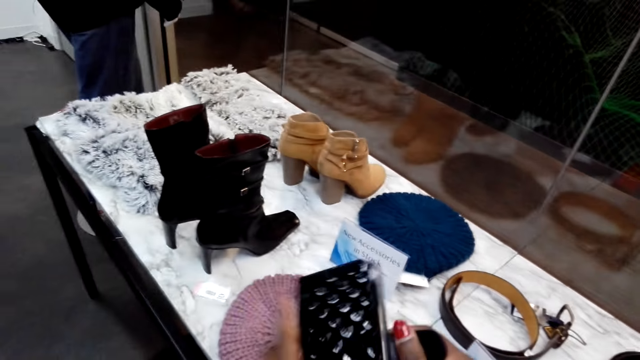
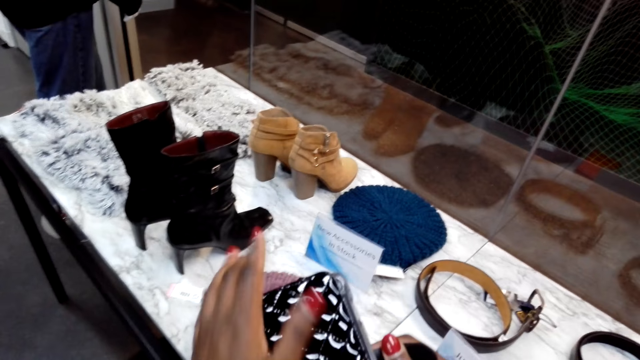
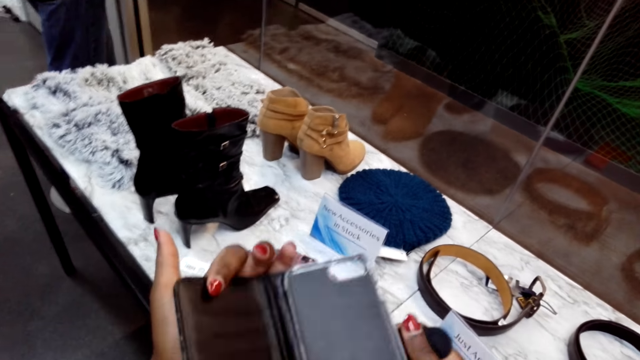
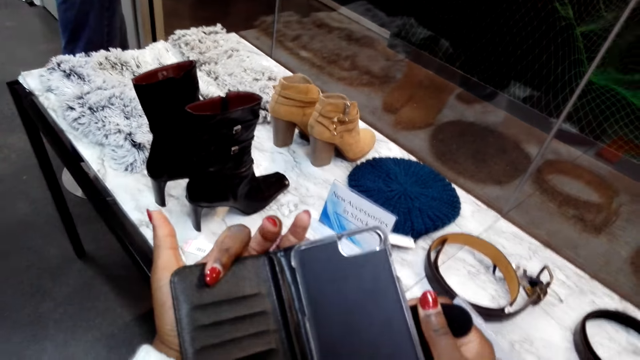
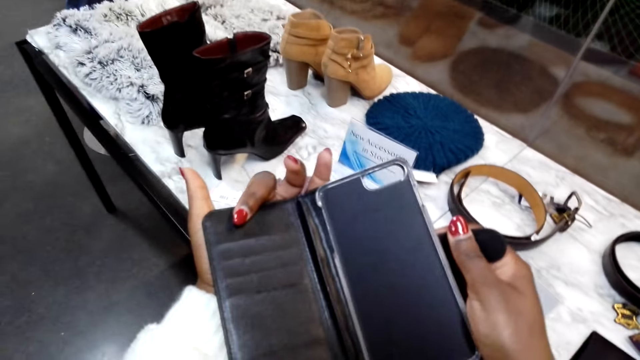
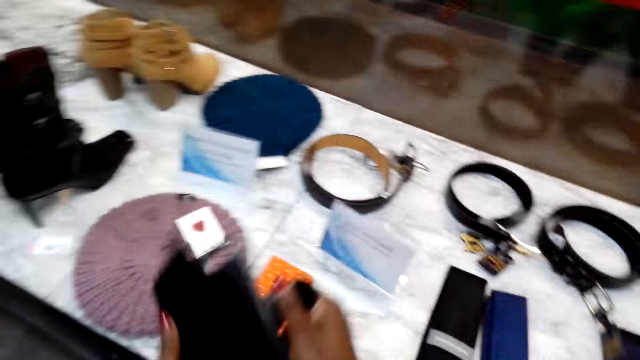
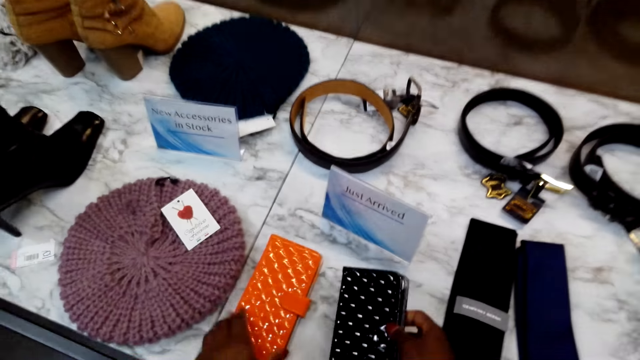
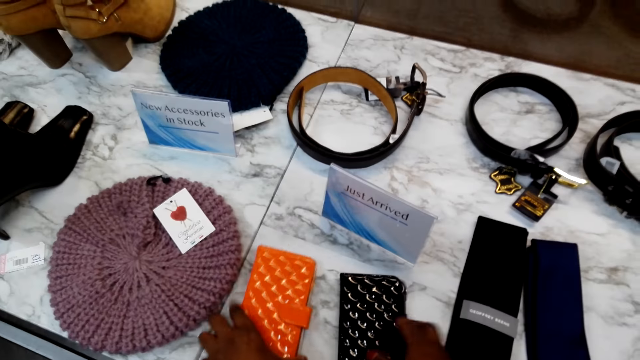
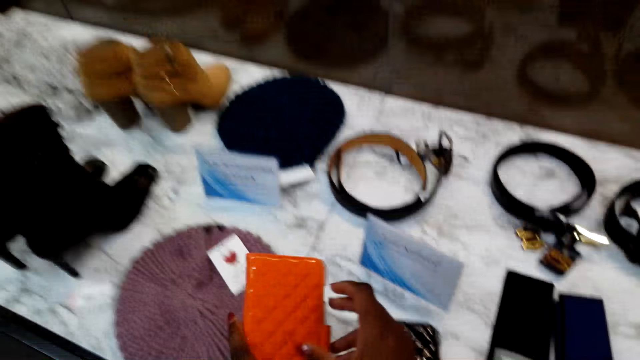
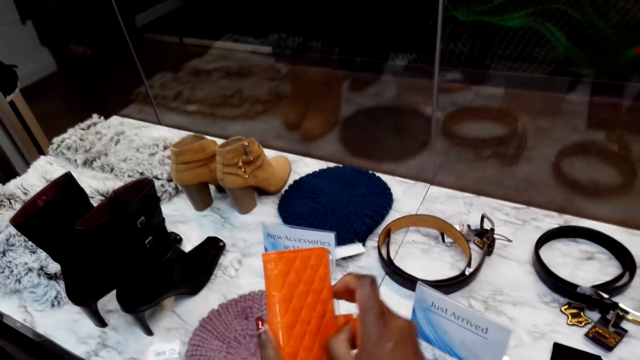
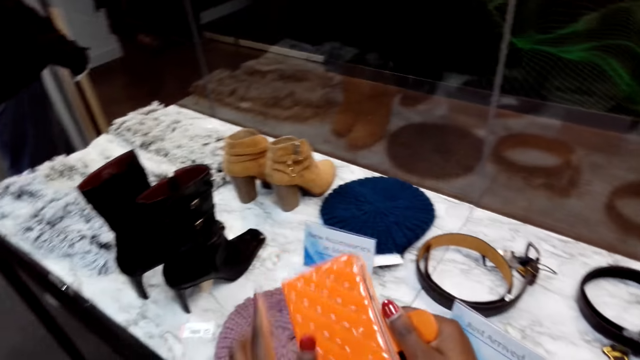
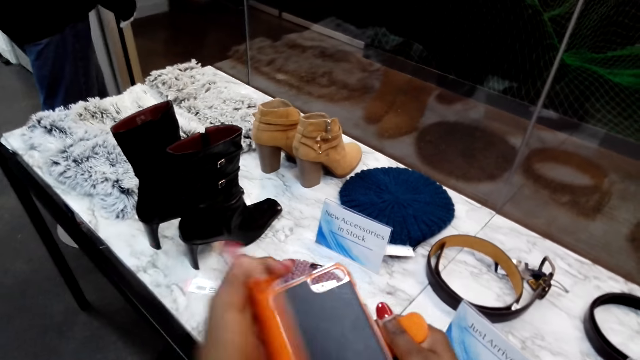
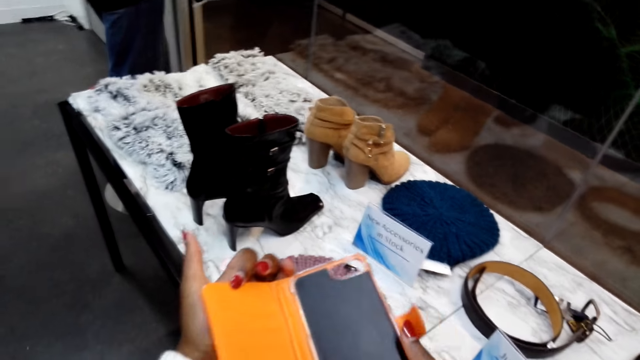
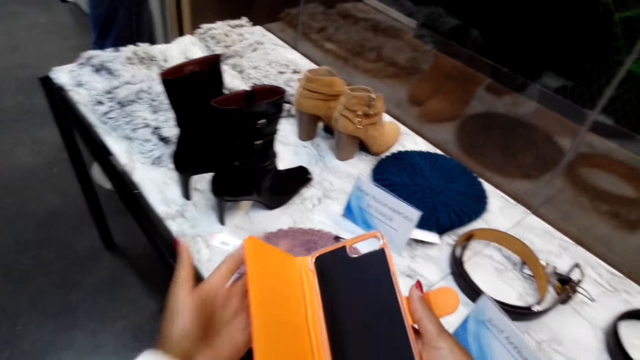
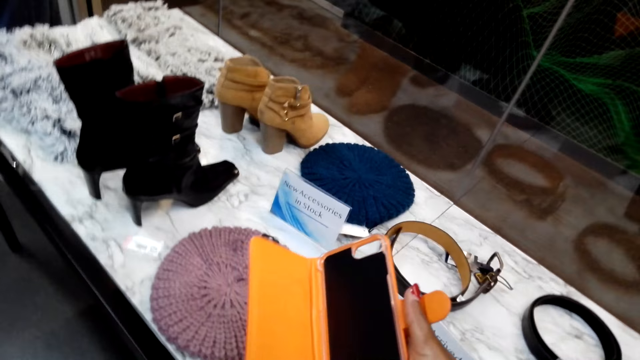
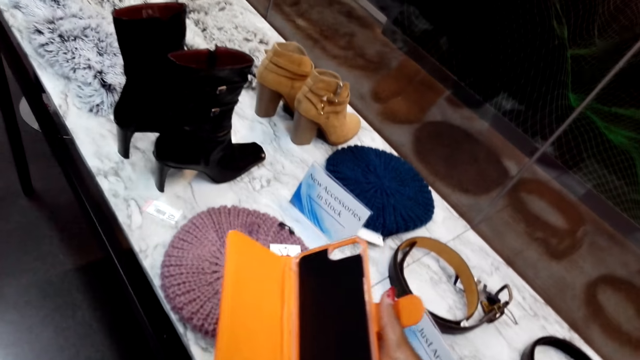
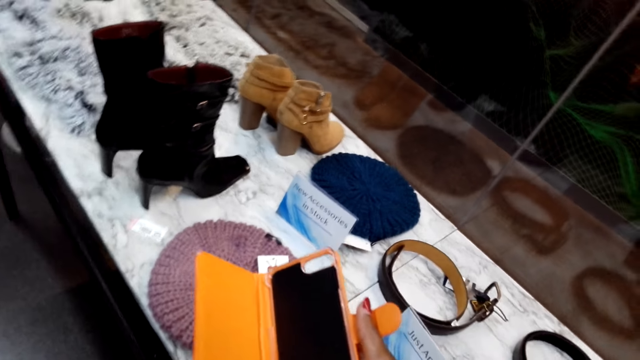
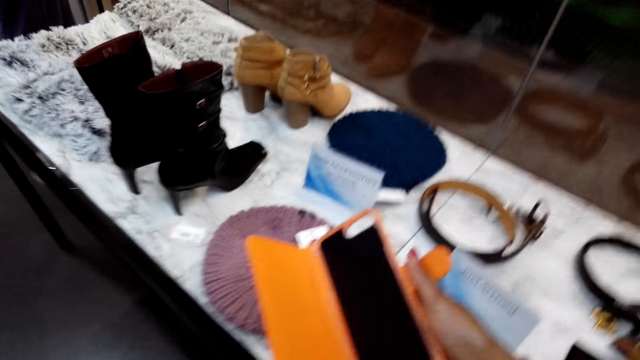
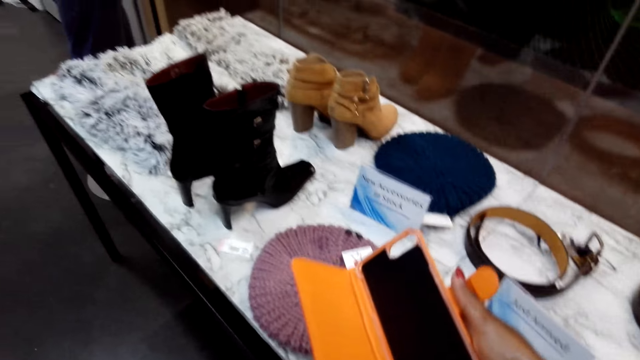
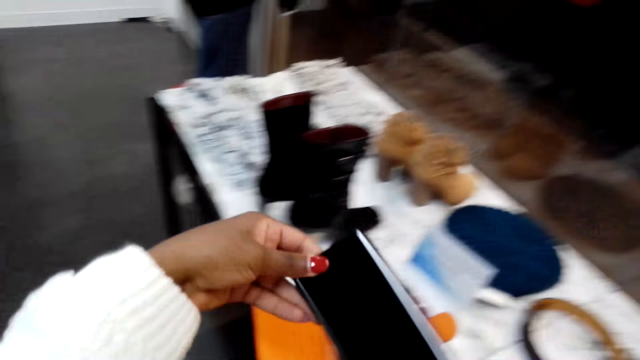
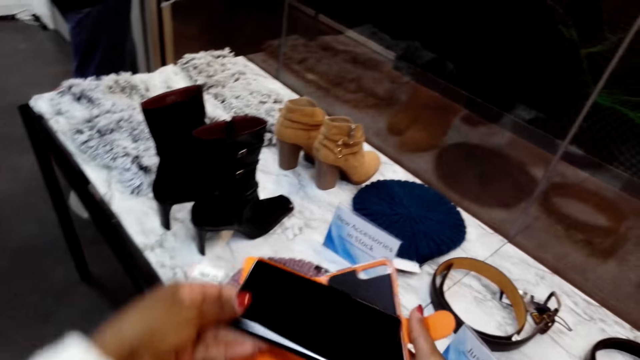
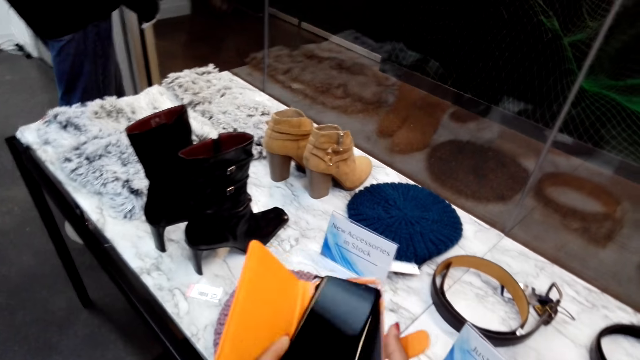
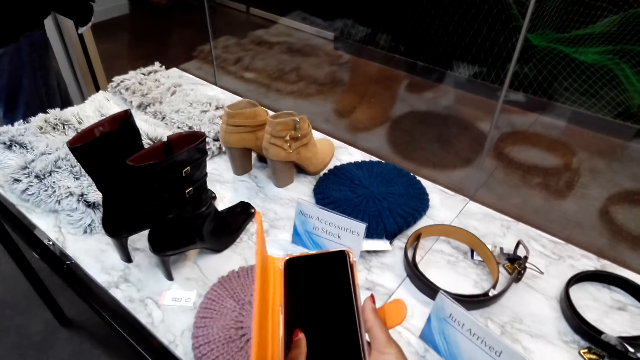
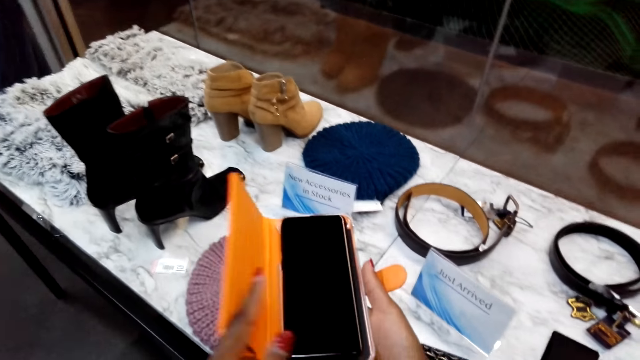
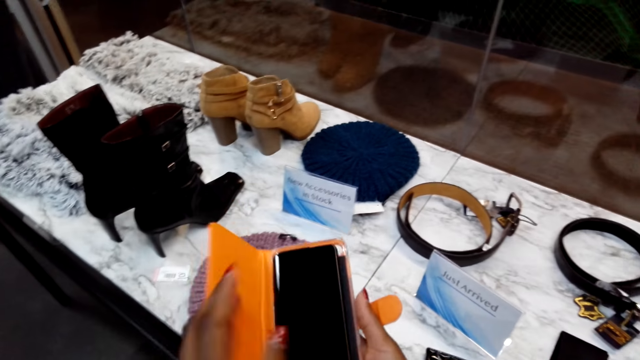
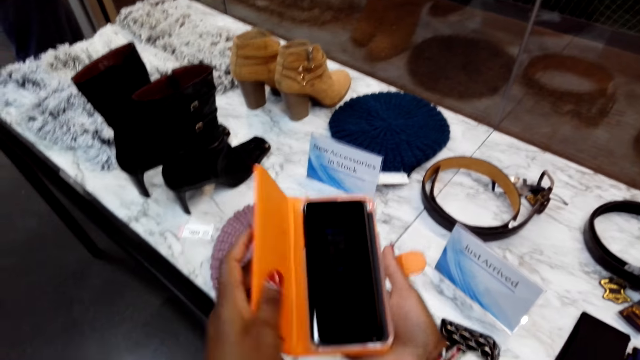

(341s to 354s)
The camera wearer opens the purse. They check inside the purse. They close the purse. They put the purse on the display table. They pick a purse on the display table. They open the purse. They check inside the purse. They pick a phone in a pocket. They align the phone in the purse. They put the phone in the case.

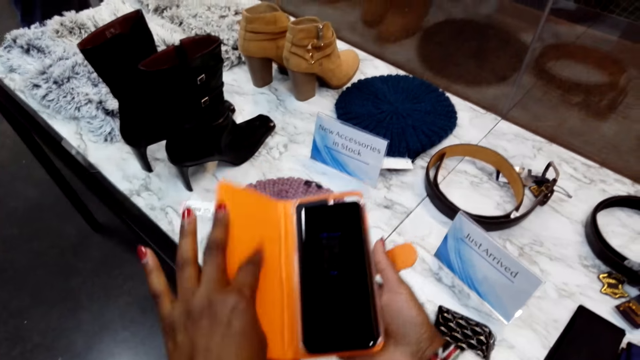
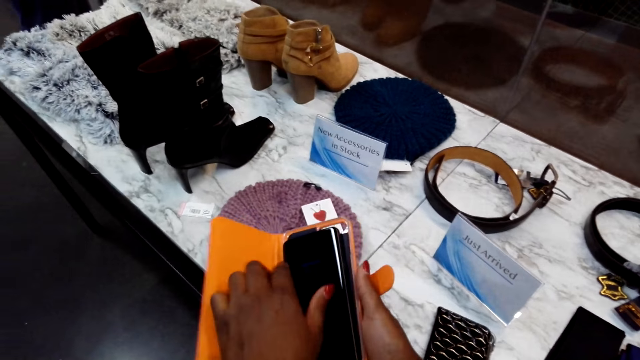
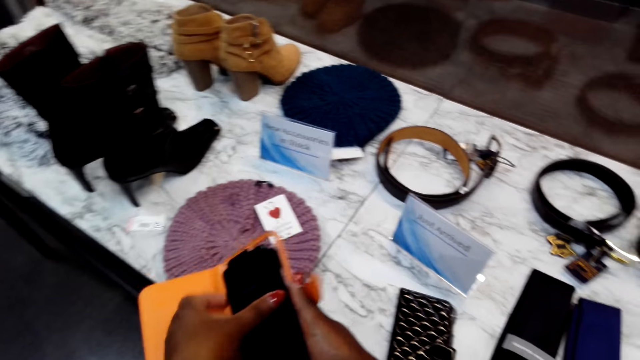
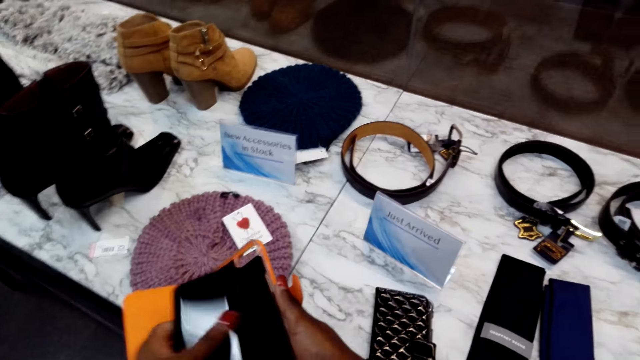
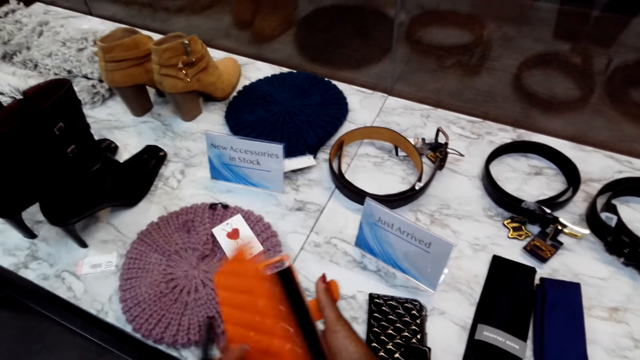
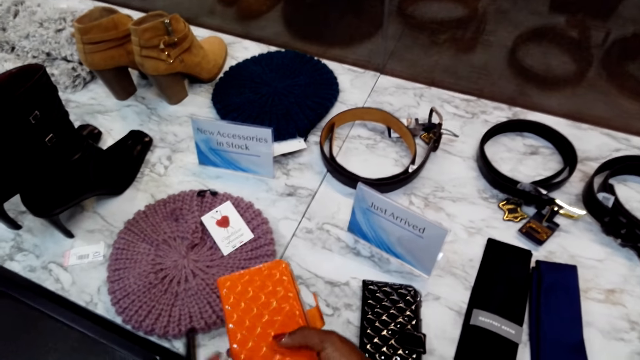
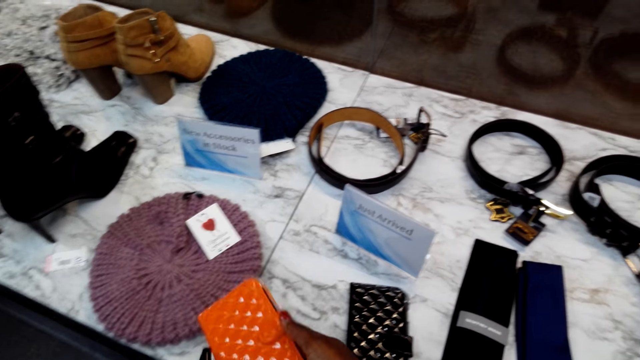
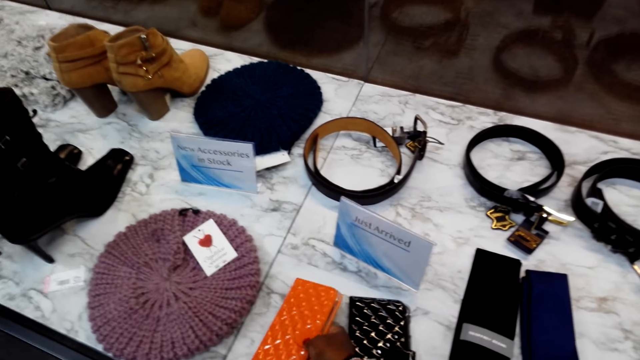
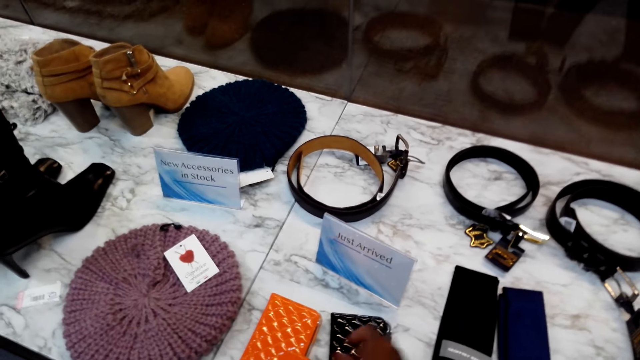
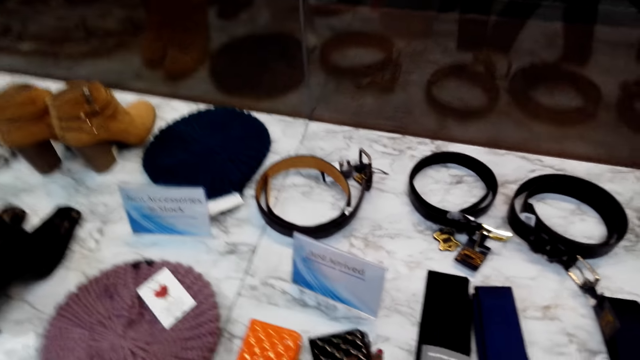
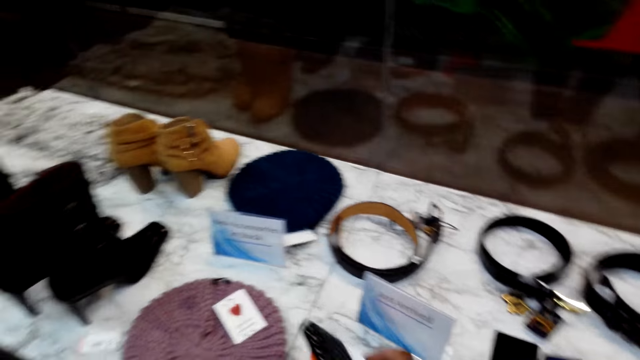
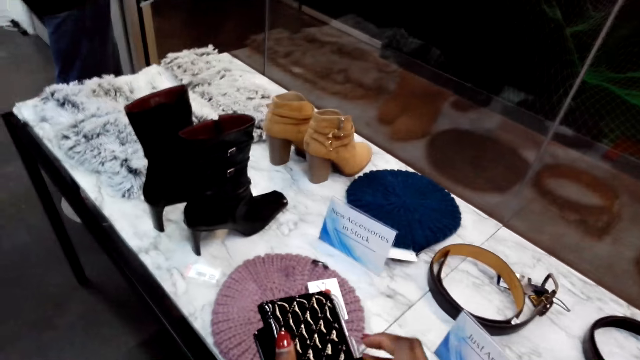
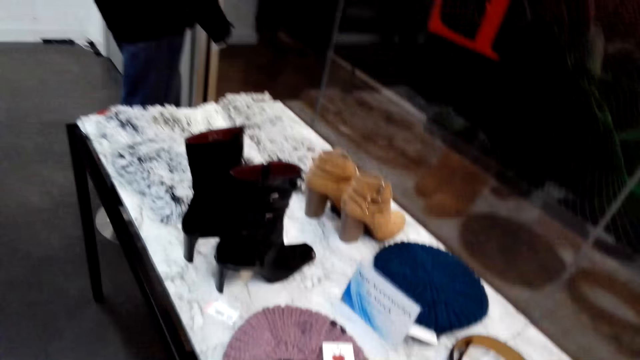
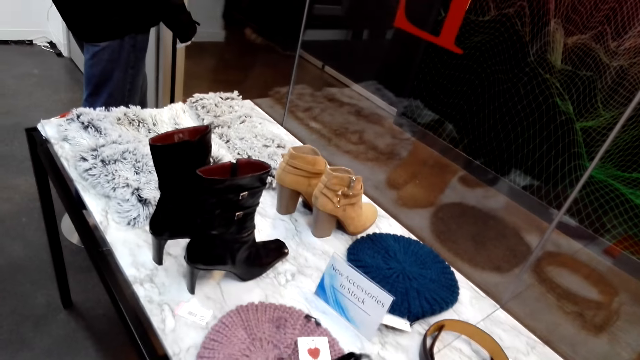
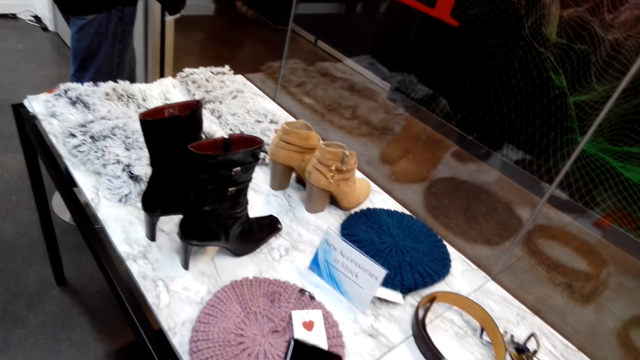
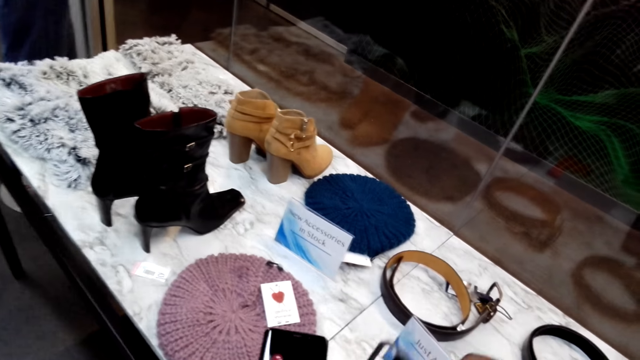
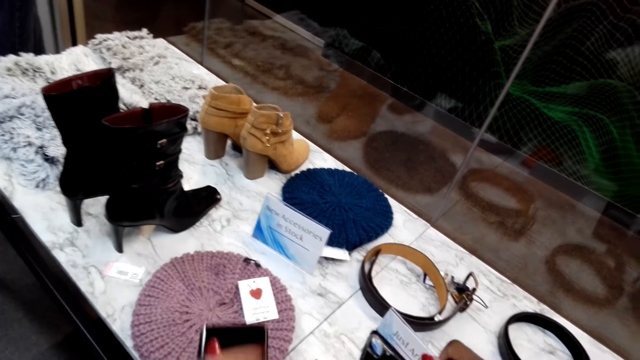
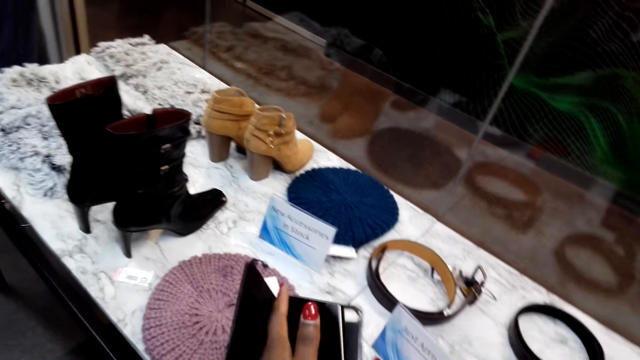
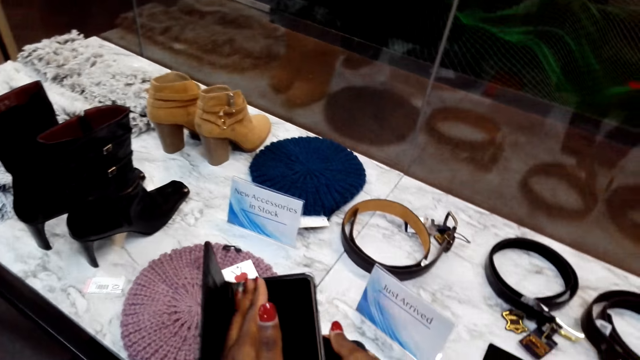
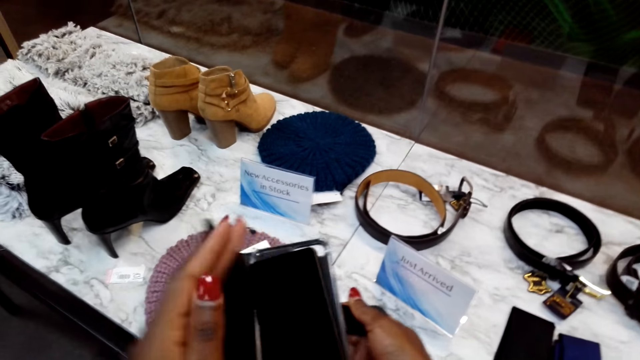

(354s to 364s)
The camera wearer picks a phone in a purse. They close the purse. They put the purse on the display table. They pick a purse on the display table. They open the purse. They put the phone in the purse.
